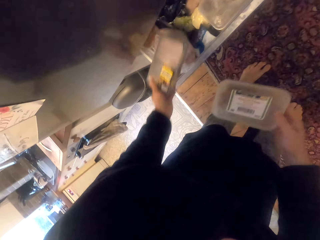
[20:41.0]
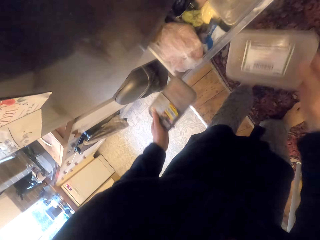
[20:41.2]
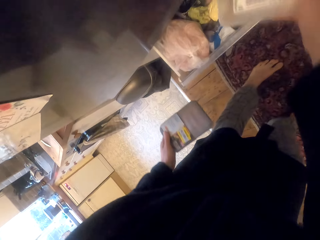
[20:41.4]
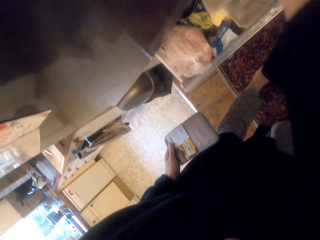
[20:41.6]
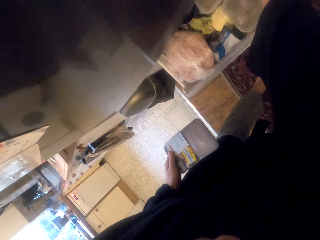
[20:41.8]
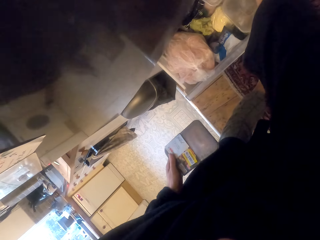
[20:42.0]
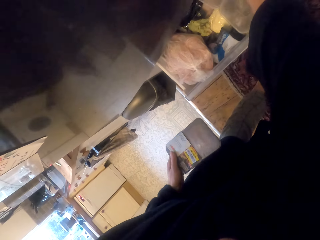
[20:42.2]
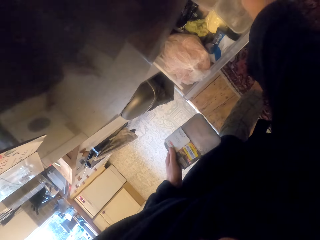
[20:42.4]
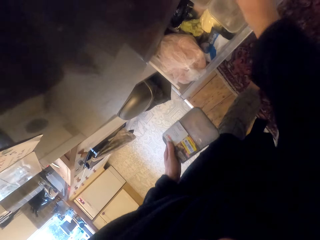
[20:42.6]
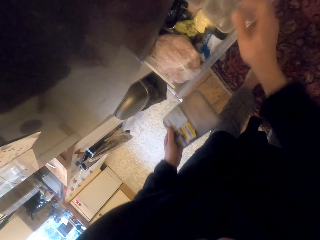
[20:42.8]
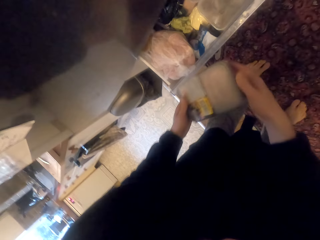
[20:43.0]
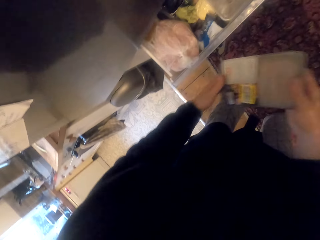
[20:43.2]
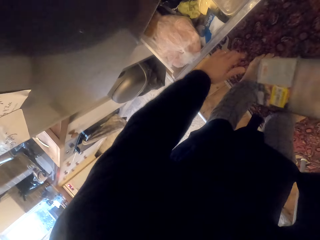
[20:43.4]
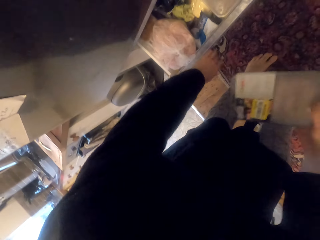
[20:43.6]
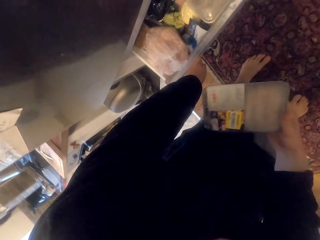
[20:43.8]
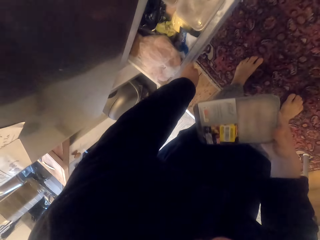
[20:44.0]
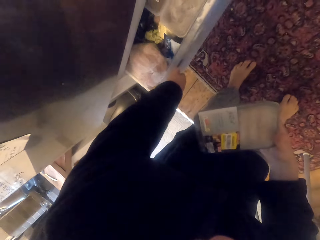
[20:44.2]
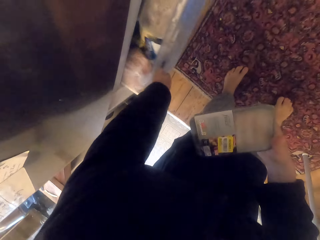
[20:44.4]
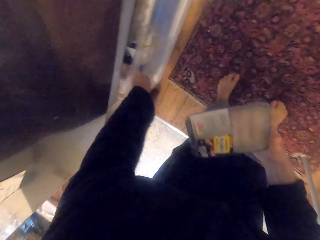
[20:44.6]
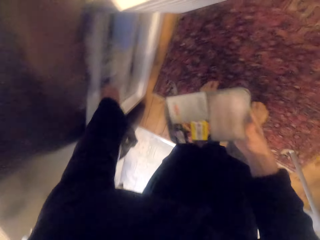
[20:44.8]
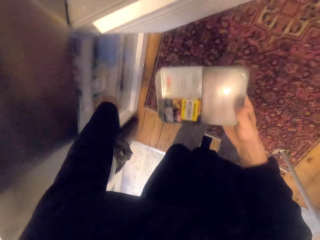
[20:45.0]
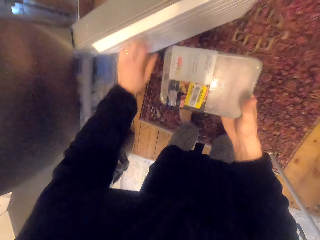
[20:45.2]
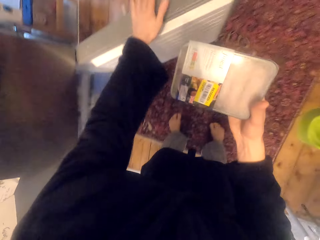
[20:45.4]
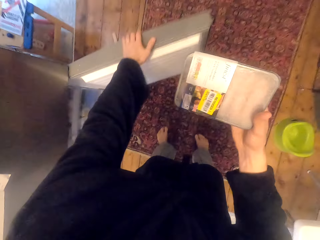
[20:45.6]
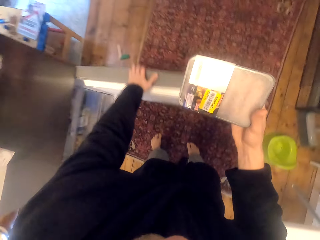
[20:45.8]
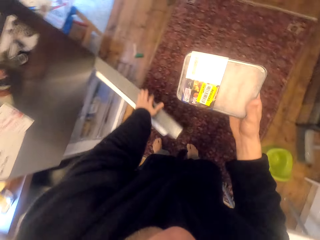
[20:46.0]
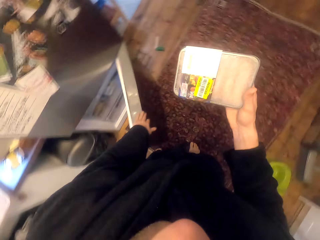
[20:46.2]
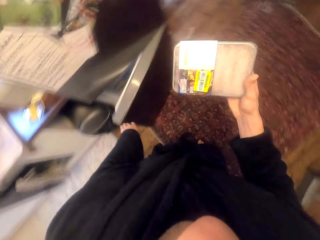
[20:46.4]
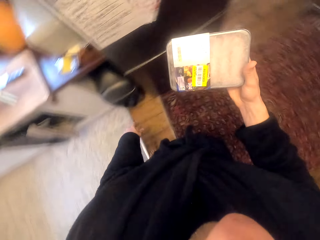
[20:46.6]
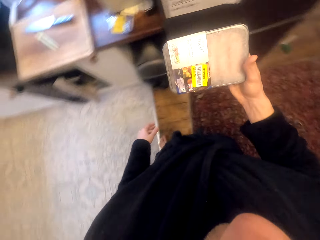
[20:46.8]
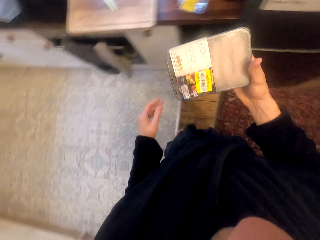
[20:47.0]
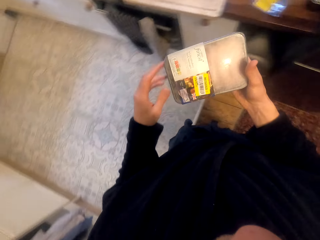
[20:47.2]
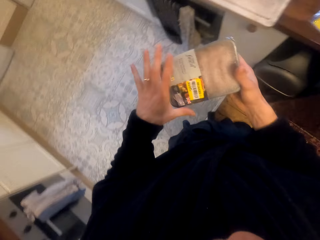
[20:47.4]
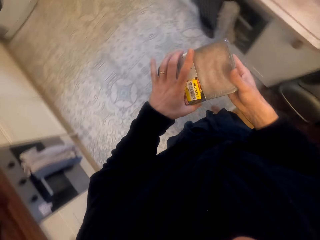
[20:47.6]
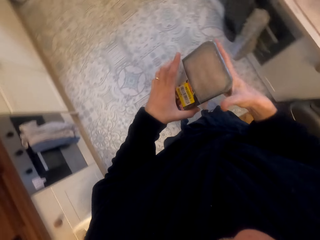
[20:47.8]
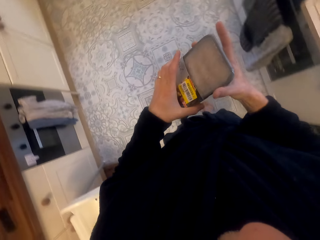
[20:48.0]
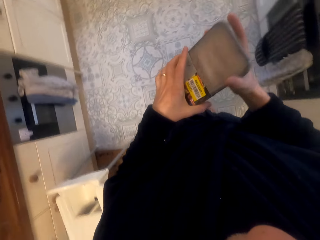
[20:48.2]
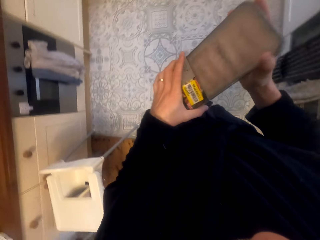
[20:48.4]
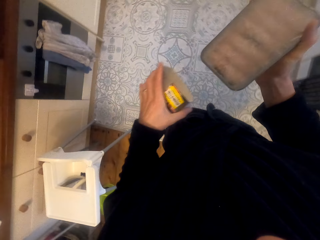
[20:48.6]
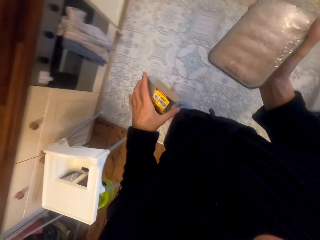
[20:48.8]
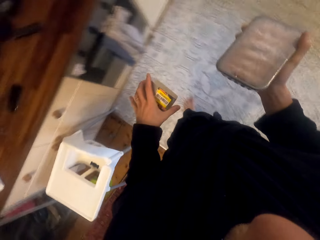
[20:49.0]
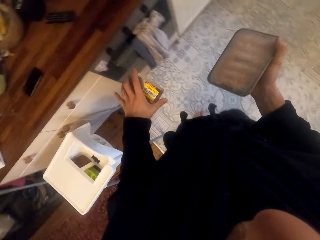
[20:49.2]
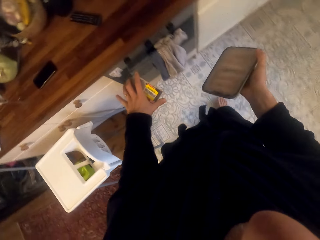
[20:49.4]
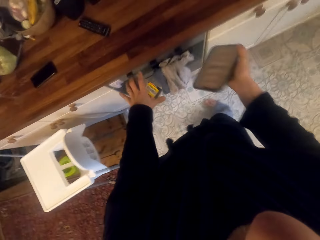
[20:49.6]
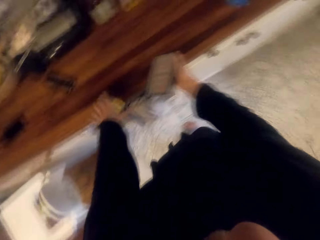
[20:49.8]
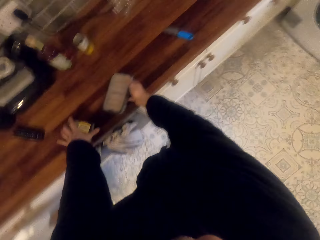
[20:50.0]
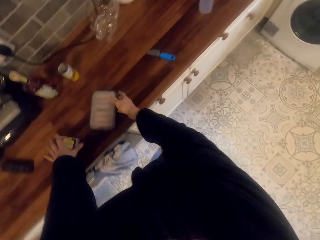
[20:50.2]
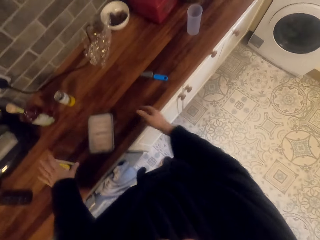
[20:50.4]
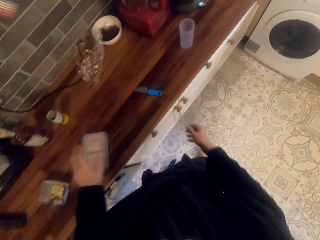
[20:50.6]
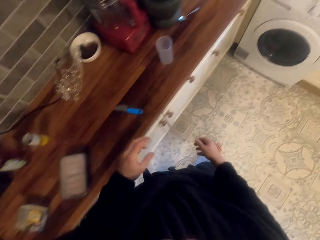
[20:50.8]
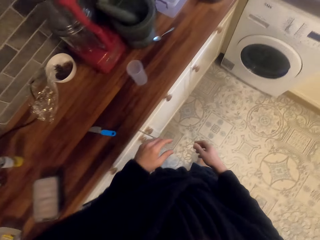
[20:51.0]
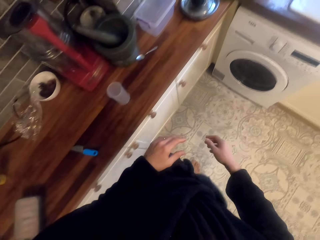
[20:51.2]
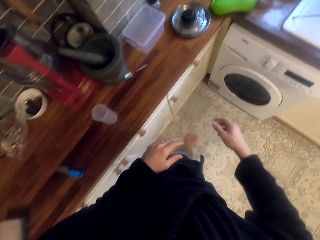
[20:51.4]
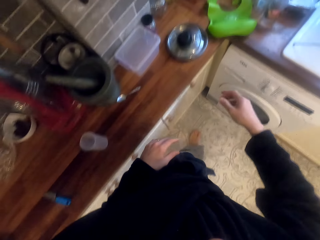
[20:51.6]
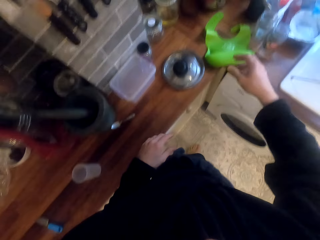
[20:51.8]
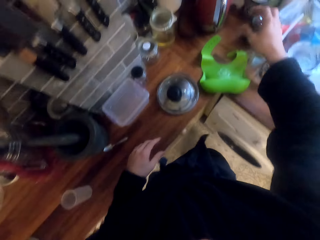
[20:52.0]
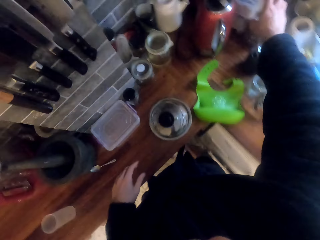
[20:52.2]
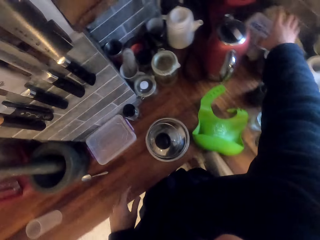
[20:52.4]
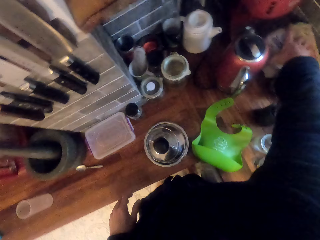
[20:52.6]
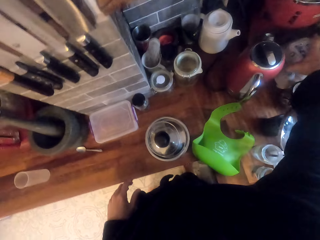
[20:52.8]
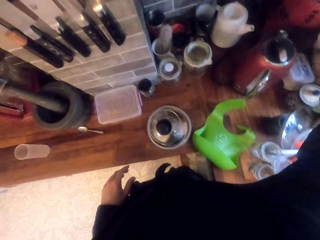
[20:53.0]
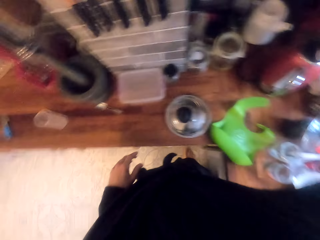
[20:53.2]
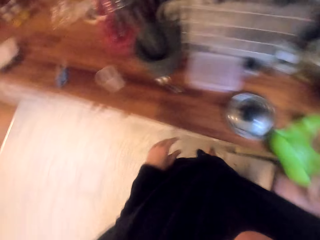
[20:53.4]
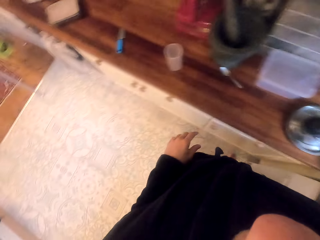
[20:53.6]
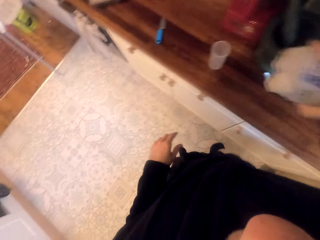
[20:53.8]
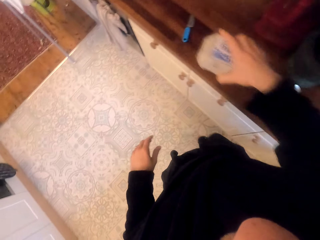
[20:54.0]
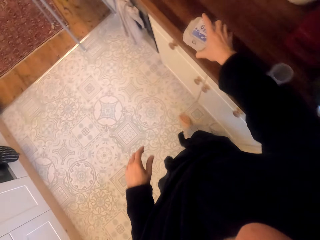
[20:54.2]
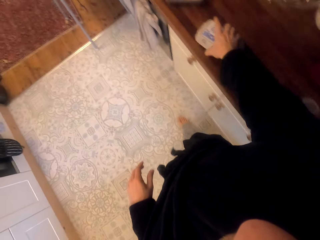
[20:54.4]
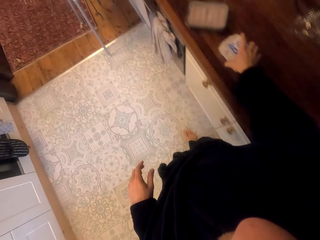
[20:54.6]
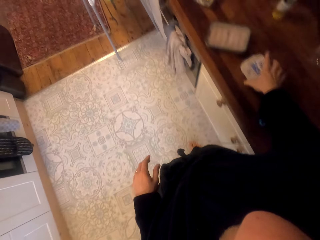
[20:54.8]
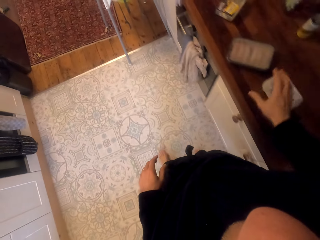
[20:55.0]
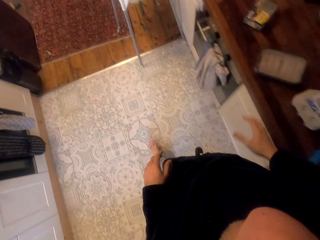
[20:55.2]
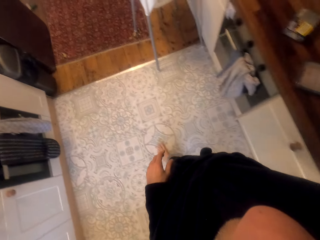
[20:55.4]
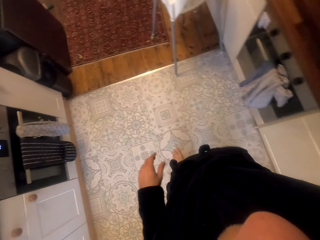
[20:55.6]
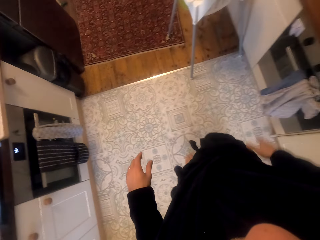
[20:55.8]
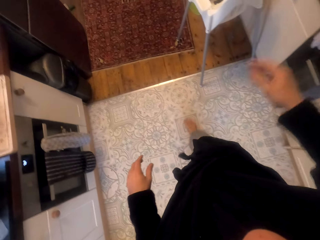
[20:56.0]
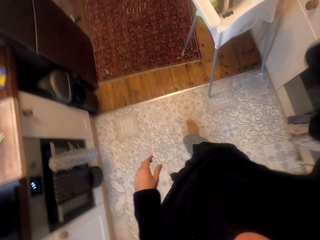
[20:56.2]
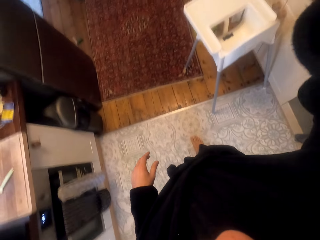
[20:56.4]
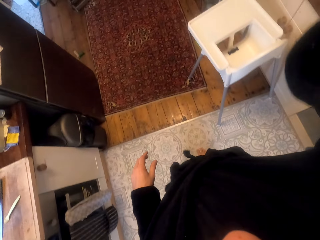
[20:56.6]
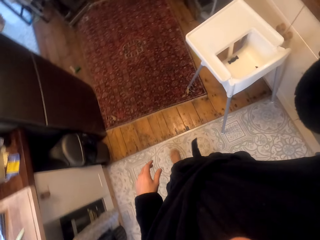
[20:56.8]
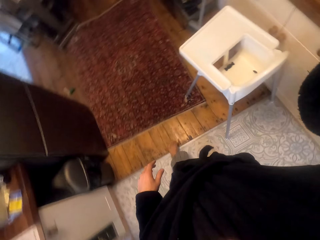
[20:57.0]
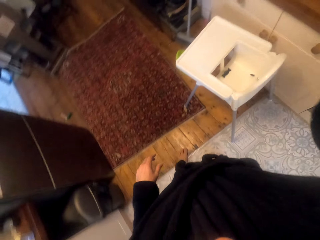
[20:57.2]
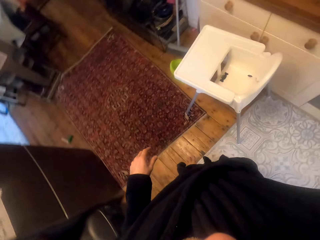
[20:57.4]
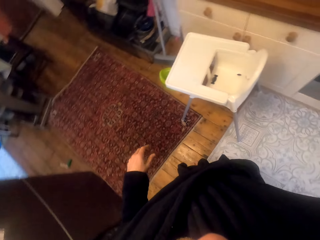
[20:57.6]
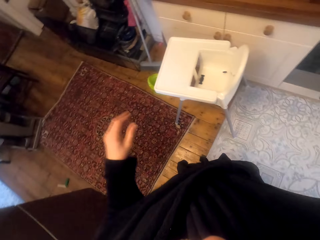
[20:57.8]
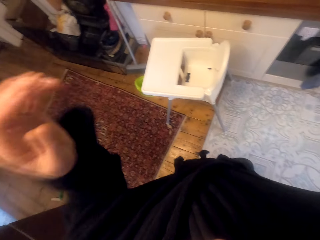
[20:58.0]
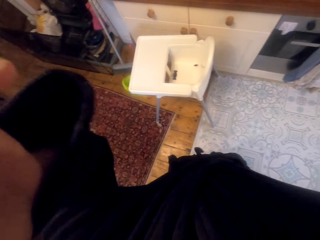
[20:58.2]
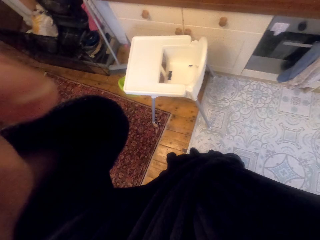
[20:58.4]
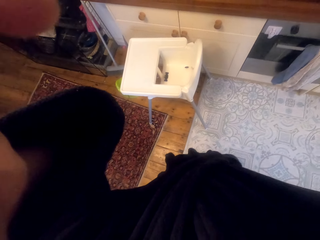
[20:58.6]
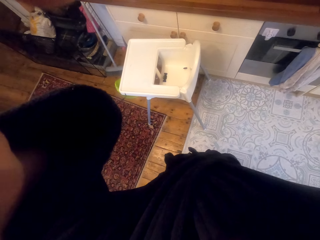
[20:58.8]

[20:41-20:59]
The camera wearer pushes the drawer. They close the cupboard door. They walk around. They remove a label from the tin. They put the tin on the table. They walk around. They pick up another tin. They put the tin on the kitchen side board. They adjust the camera.
